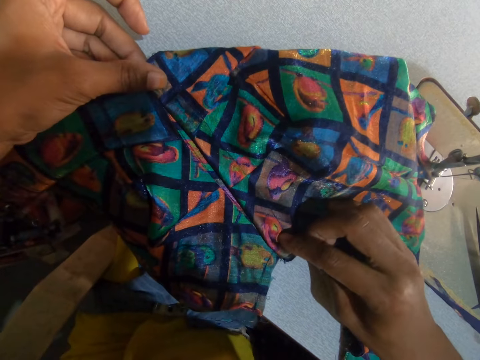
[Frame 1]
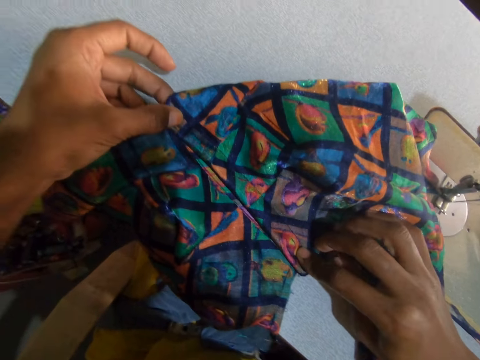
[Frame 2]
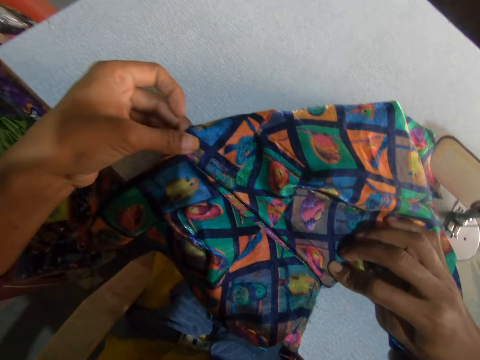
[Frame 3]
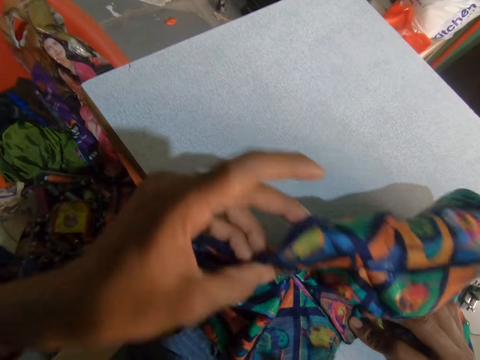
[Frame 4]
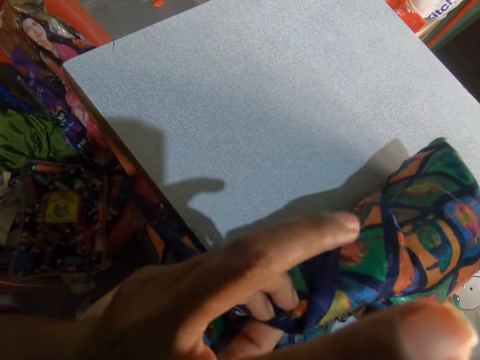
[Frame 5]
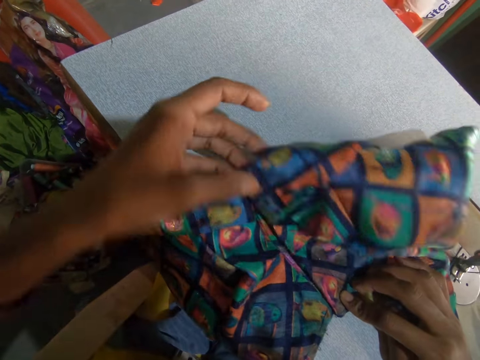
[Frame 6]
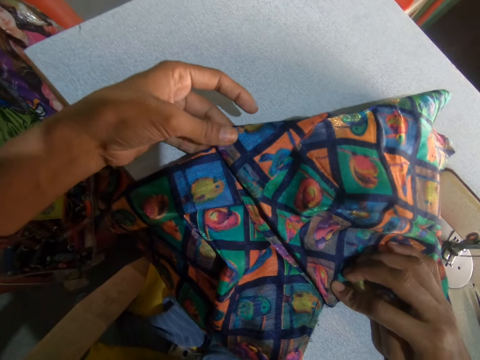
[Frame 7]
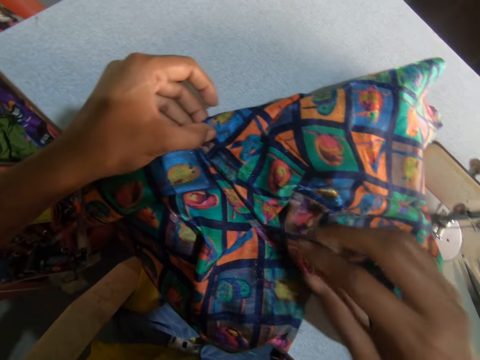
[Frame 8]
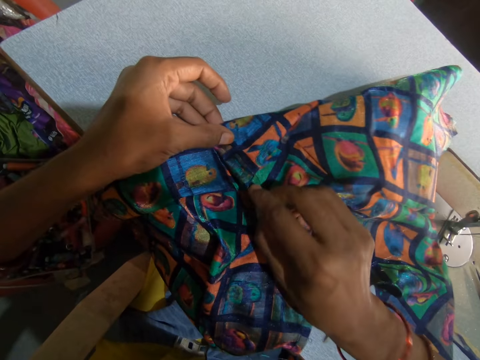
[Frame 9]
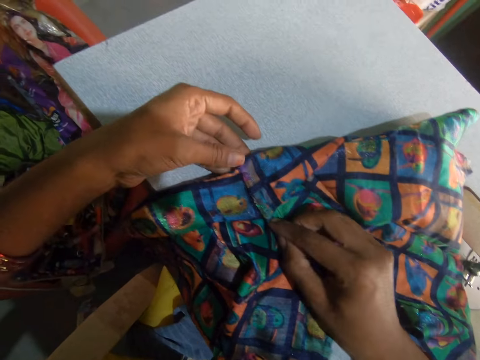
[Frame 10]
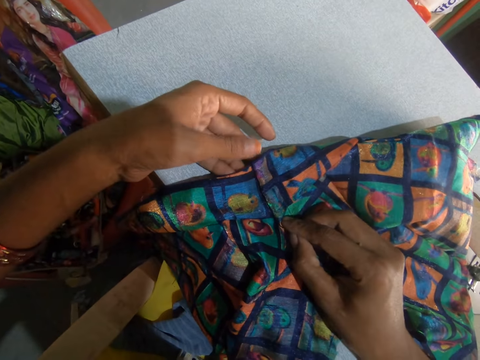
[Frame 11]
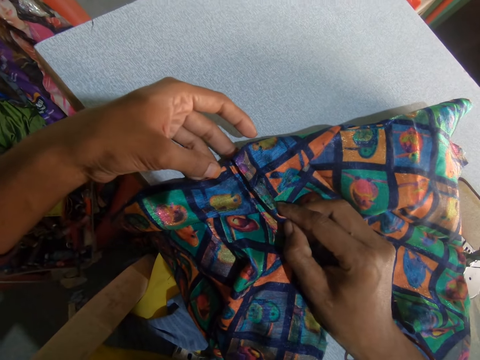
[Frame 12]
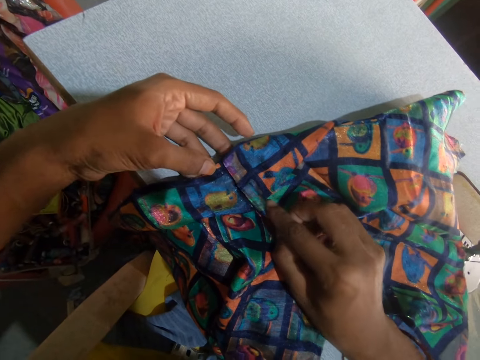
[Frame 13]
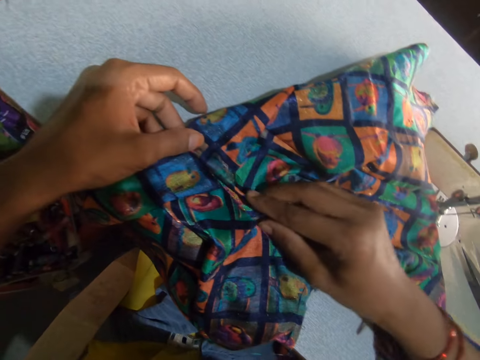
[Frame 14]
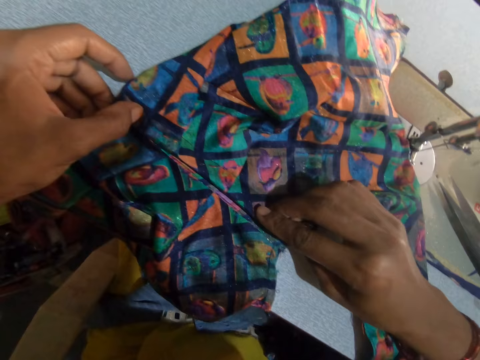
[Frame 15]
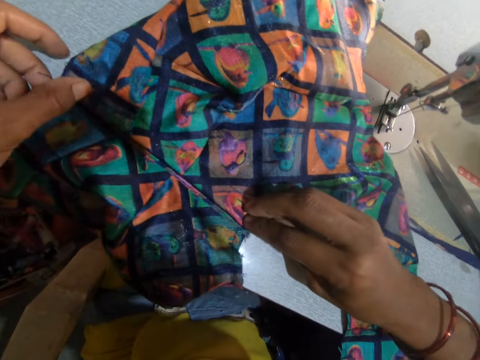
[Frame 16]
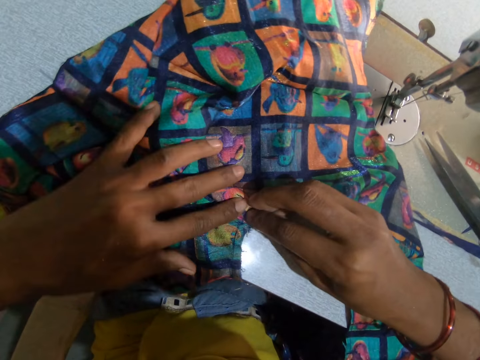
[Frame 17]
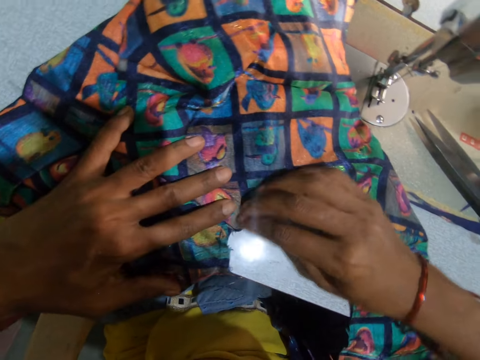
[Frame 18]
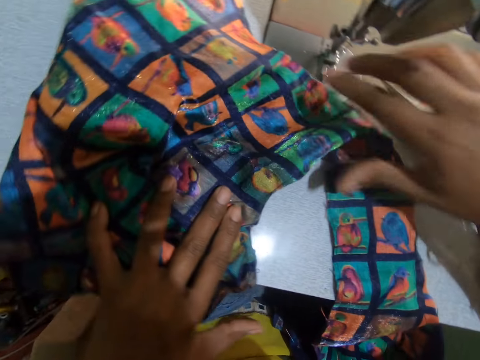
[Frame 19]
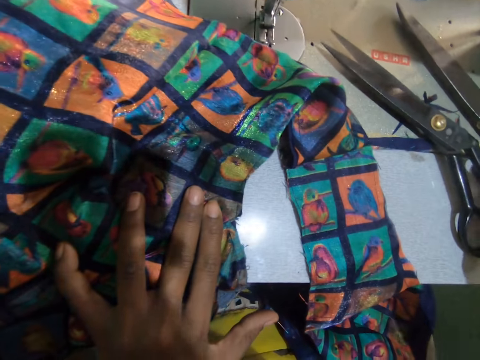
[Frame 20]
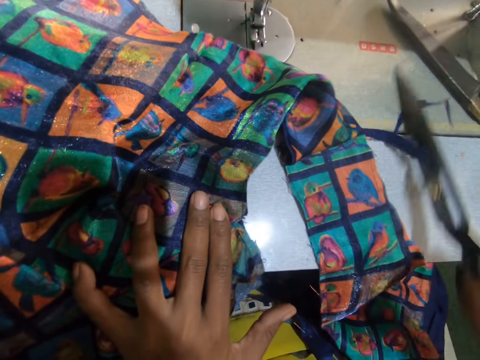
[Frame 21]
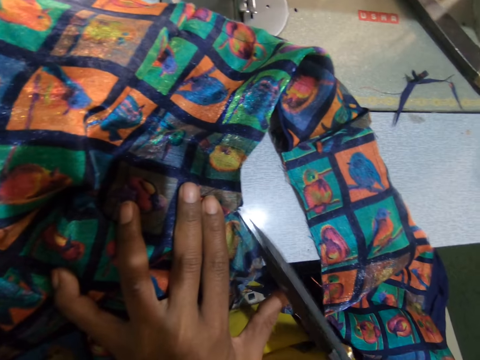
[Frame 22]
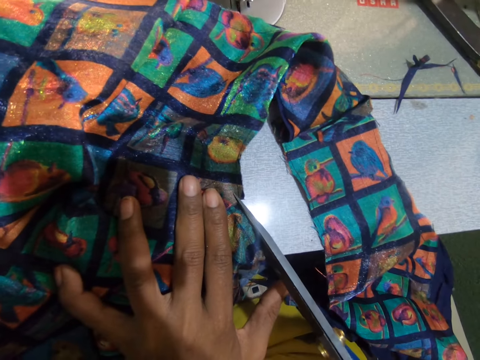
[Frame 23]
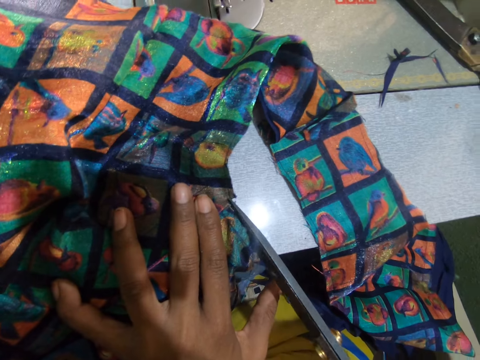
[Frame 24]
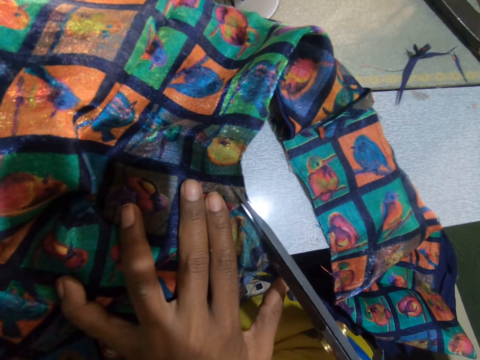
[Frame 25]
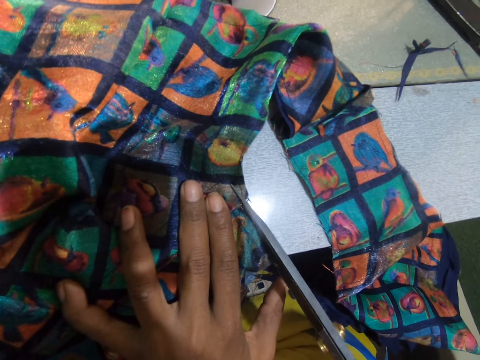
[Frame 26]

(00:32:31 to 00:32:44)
The camera wearer lifts the fabrics. She stares at the fabrics. She lowers the fabrics. She aligns the fabrics. She stares at the fabrics. She aligns the fabrics. She moves the right hand. She picks up the scissors. She carries the scissors on the sewing machine table with her right hand. She trims the fabric with the scissors in her right hand.

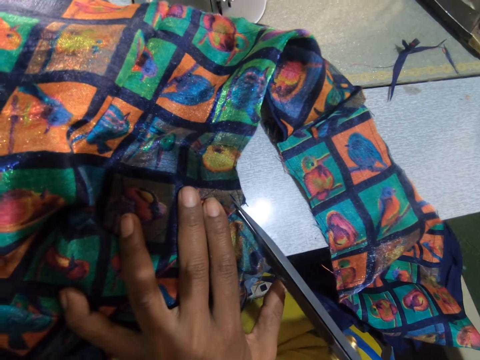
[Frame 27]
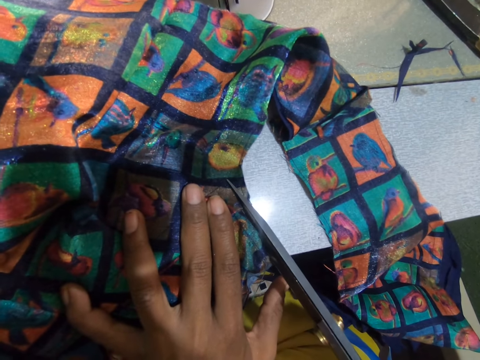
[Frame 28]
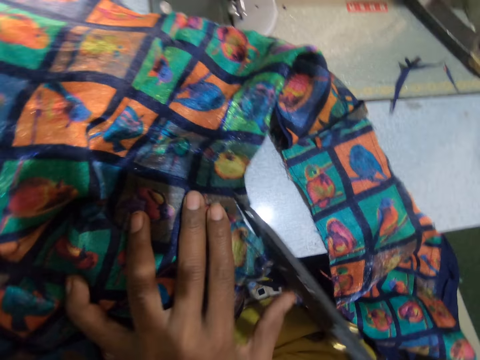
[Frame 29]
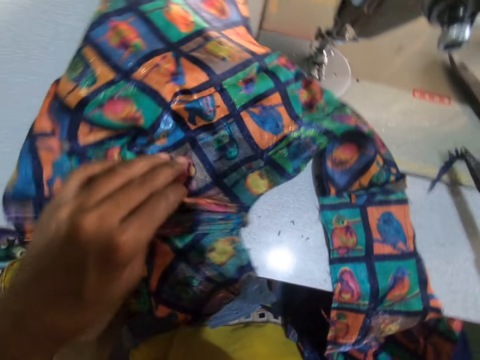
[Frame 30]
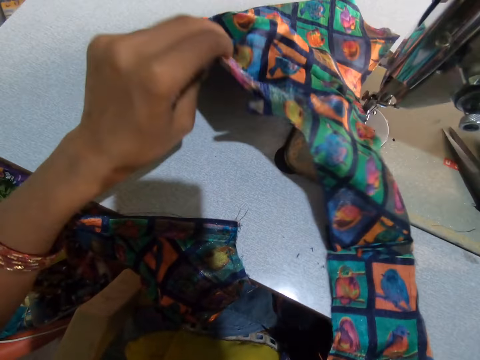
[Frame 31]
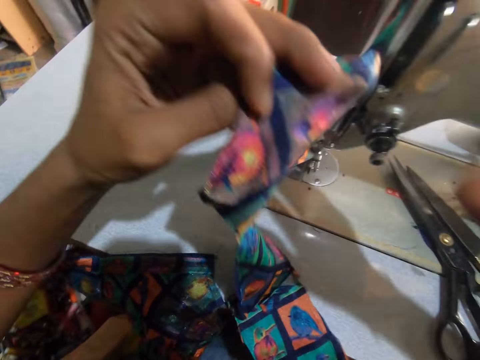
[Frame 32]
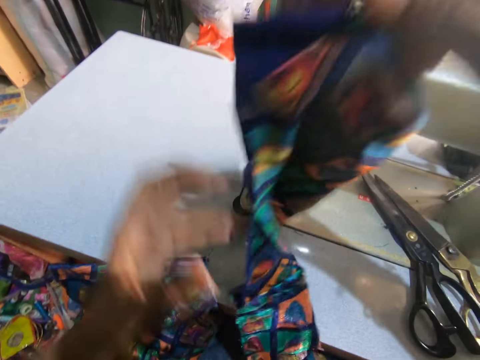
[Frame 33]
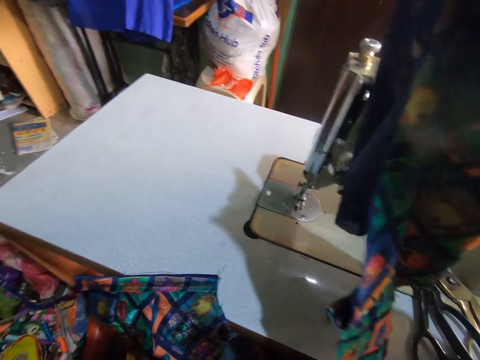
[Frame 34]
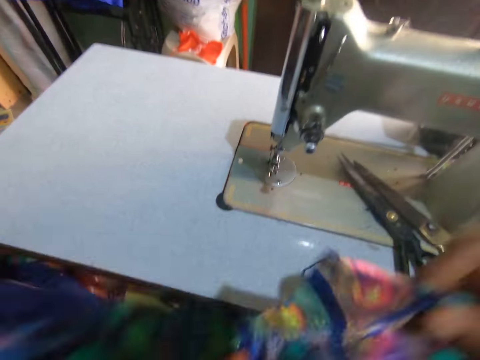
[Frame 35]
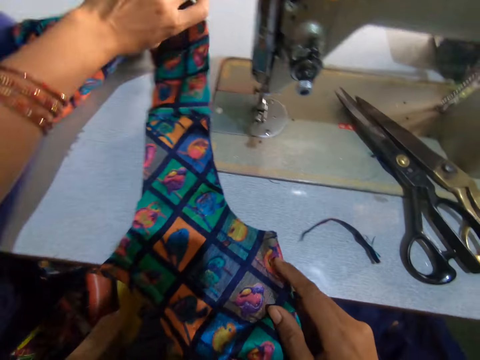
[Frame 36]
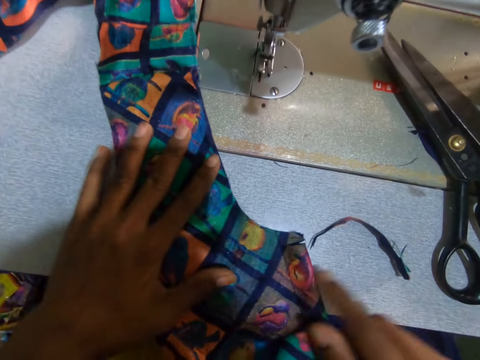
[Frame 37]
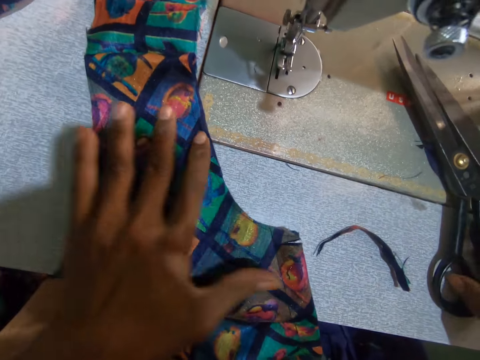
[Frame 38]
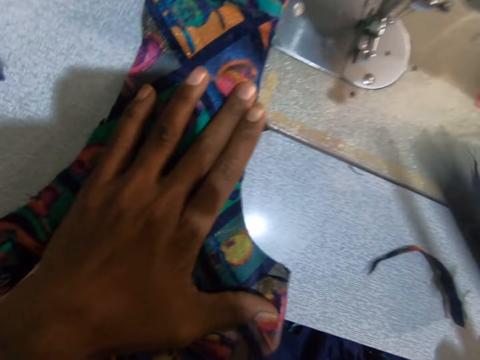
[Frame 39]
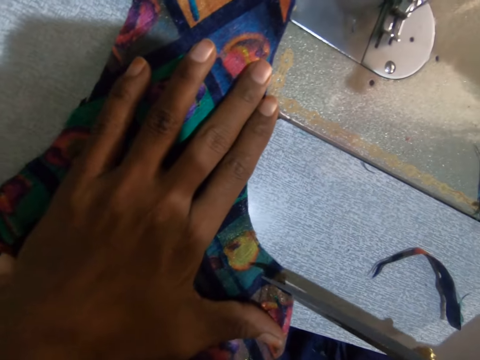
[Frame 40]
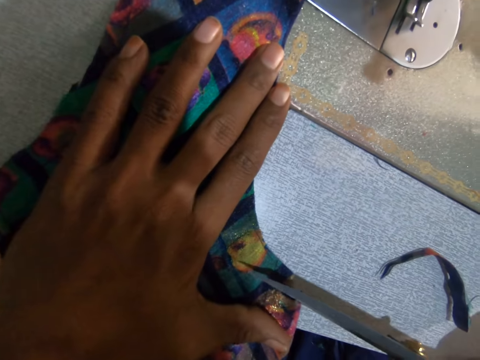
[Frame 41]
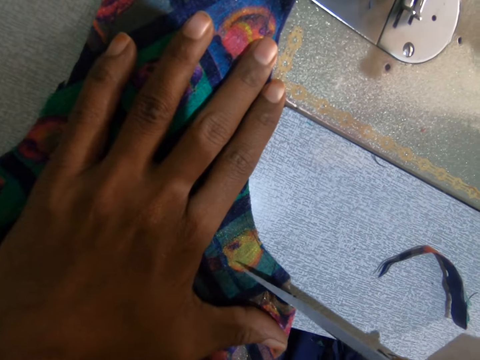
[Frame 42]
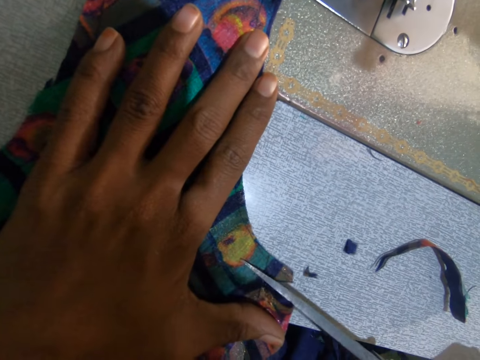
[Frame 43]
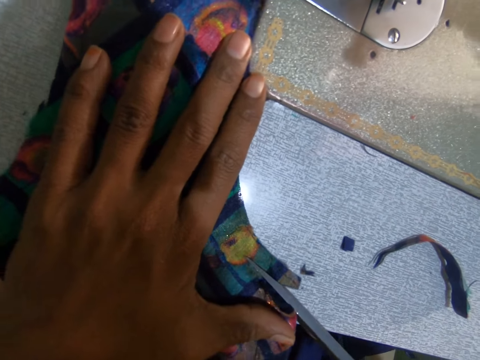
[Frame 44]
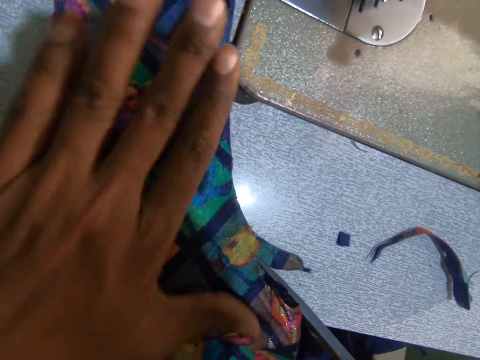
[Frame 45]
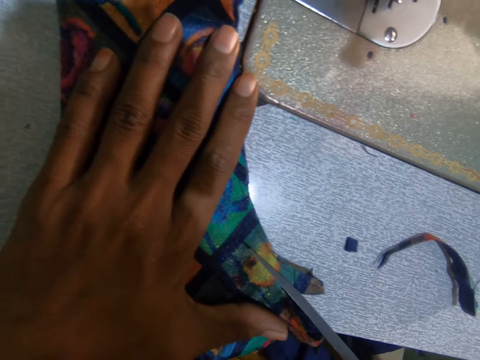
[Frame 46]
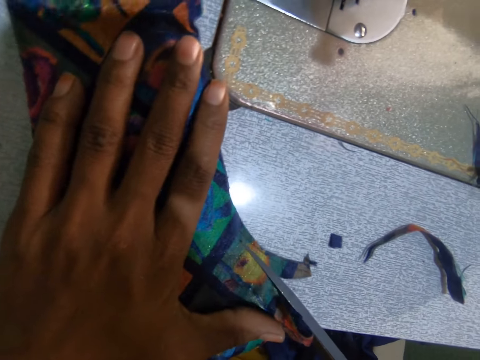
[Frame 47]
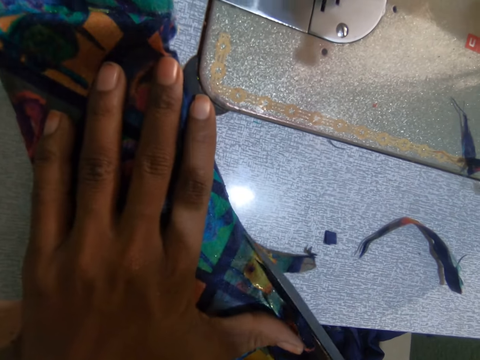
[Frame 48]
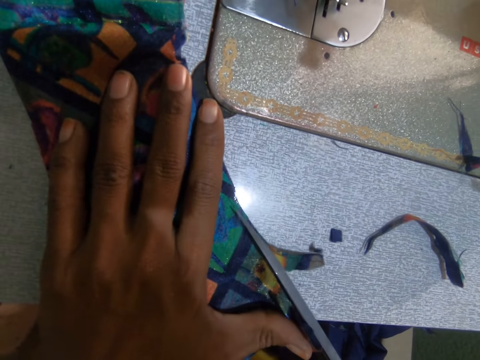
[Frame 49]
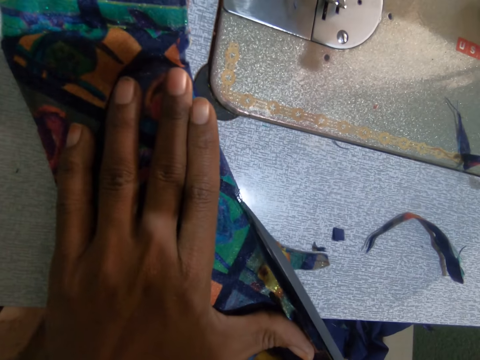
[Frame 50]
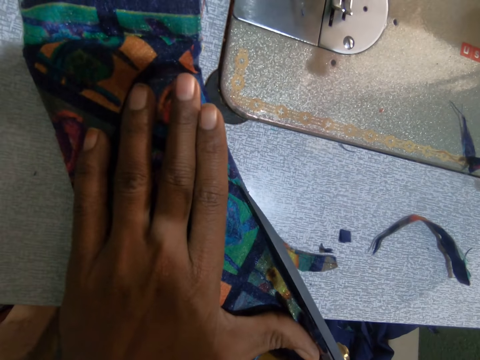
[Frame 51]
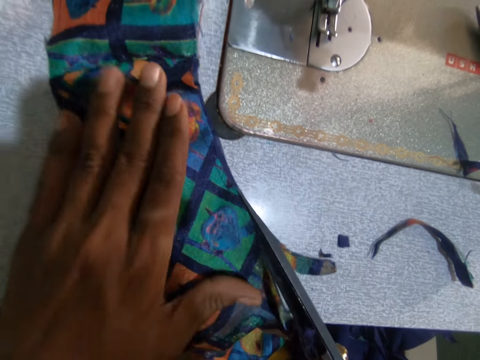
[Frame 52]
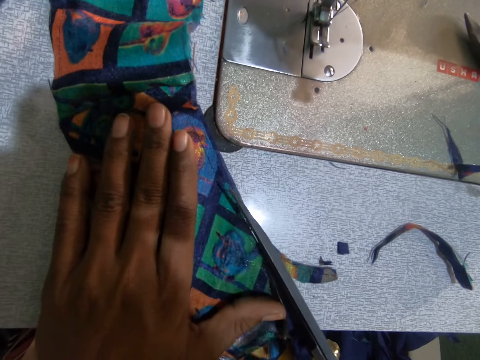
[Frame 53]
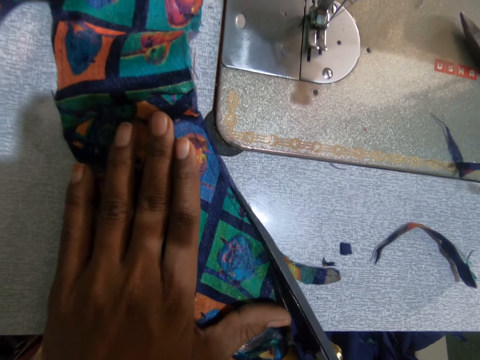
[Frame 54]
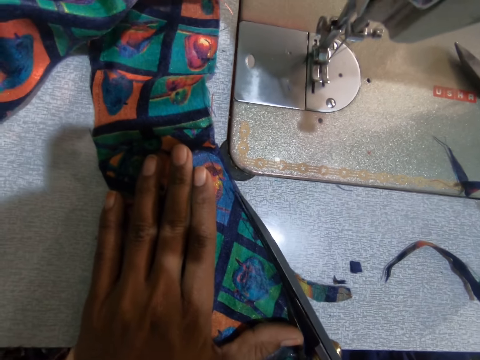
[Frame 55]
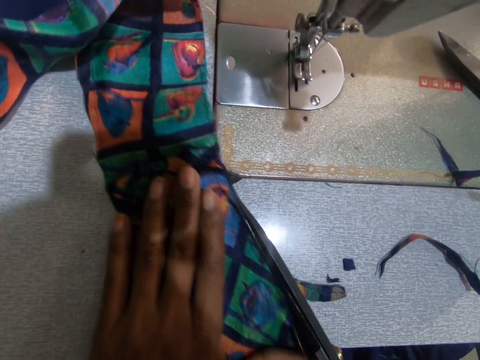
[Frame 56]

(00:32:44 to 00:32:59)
The camera wearer moves the fabric. She lifts the fabric. She drops the scissors on the table. She straightens the fabric. She passes the fabric to the right hand. She holds the fabric with both hands. She places the fabric on the table. She picks up the scissors. She moves the fabric. She carries the scissors on the sewing machine table with her right hand. She trims the fabric with the scissors in her right hand. She moves the hand on the fabric. She cuts the fabric. She moves the hand on the fabric. She cuts the fabric.
